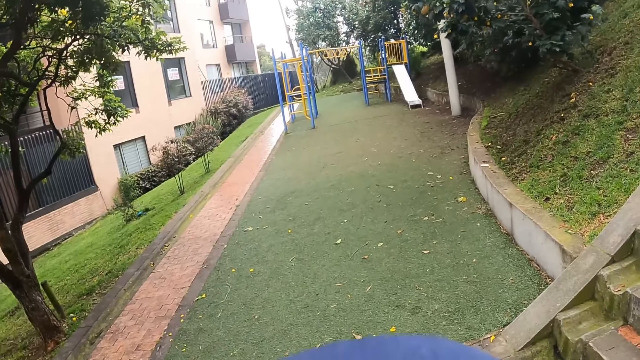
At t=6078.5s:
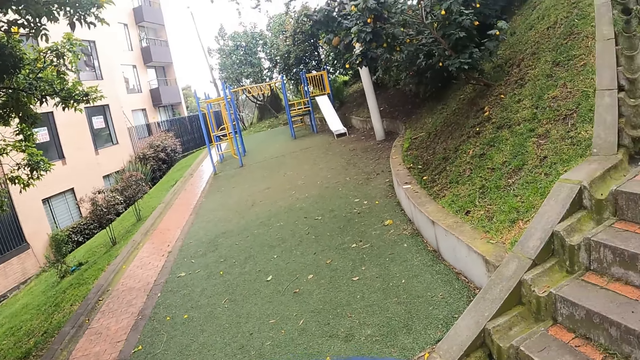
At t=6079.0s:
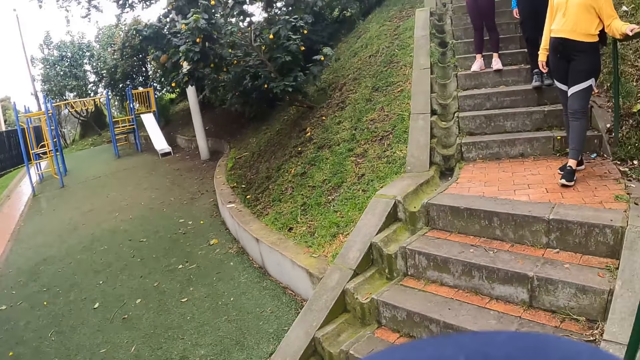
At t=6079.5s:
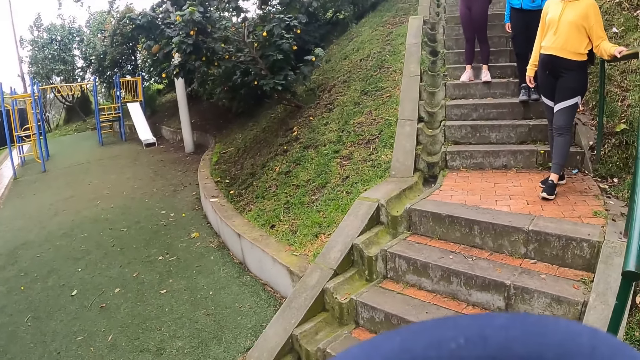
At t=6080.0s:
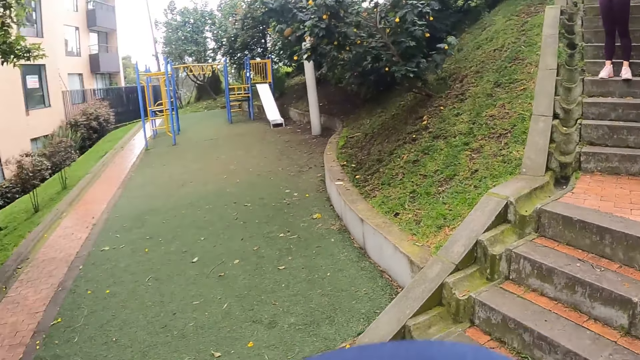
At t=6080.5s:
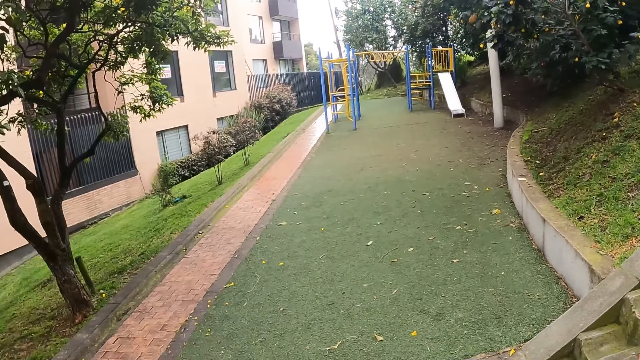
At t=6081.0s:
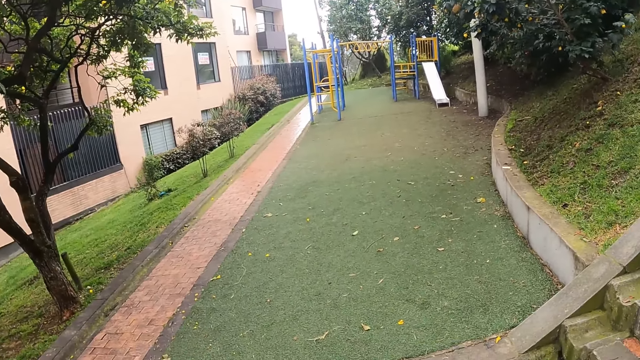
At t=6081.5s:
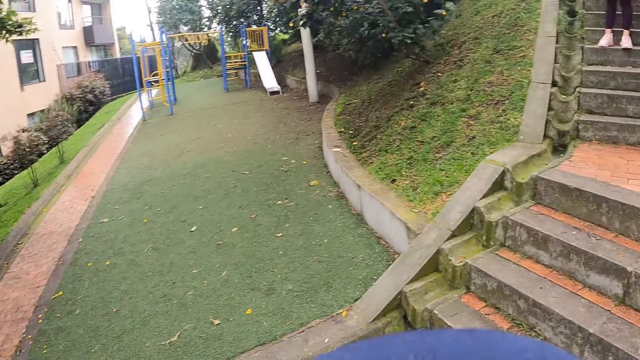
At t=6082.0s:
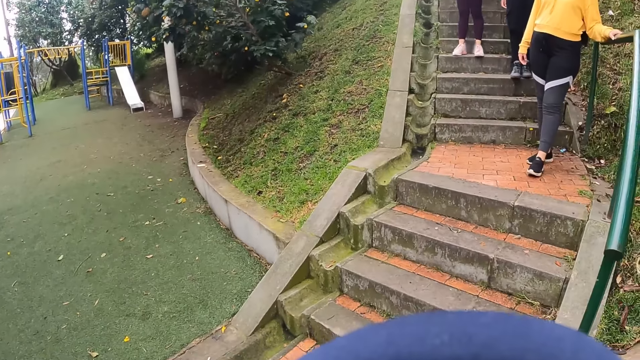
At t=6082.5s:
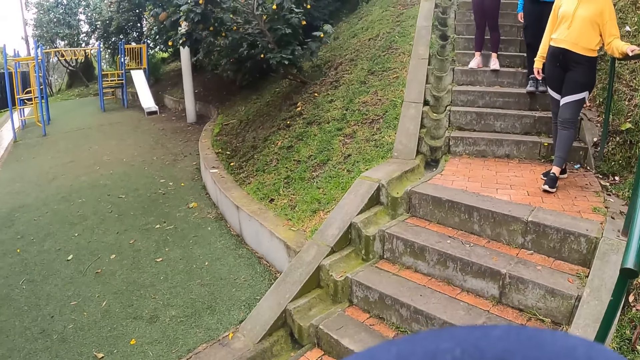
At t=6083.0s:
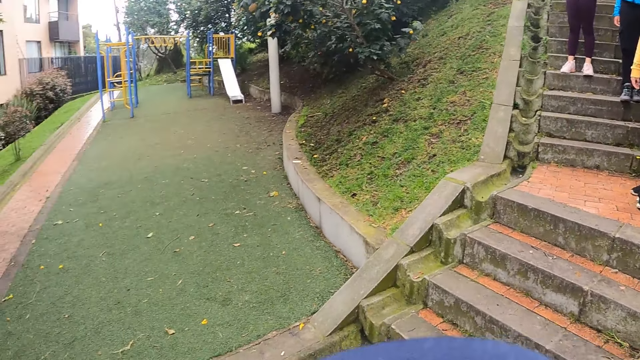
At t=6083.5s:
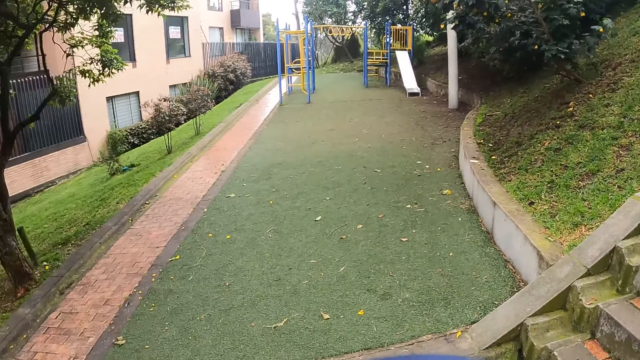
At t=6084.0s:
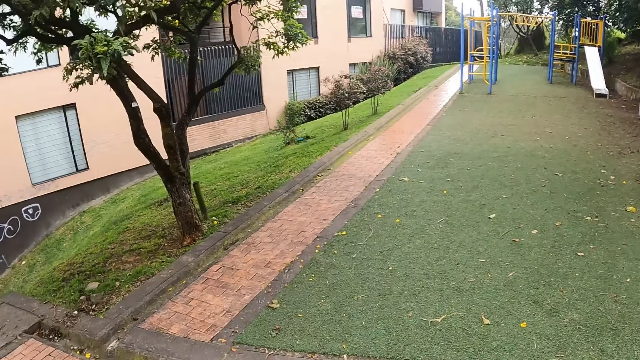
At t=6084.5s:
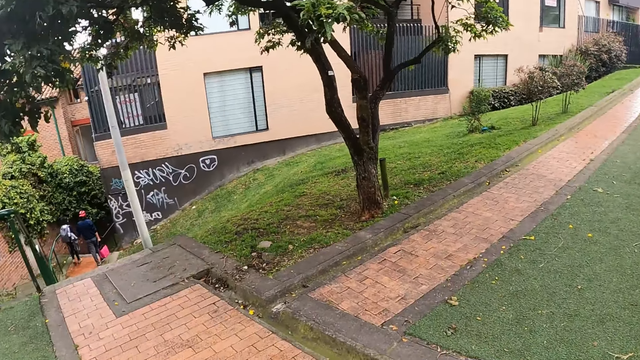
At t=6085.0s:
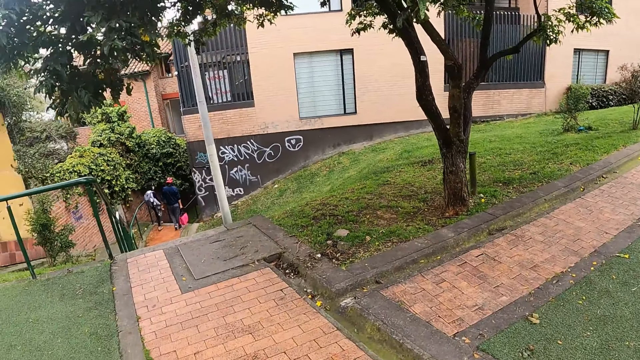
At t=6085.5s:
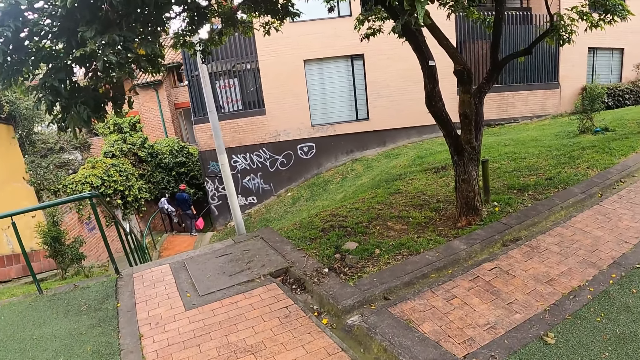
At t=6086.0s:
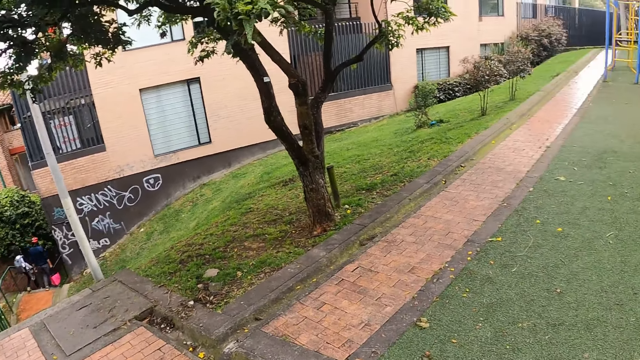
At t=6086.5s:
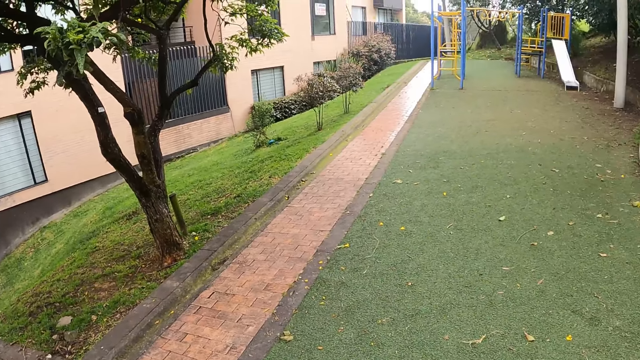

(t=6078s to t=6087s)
The camera wearer interacts with a woman, a man and another woman. The first woman holds the hand rail of the staircase with her left hand.

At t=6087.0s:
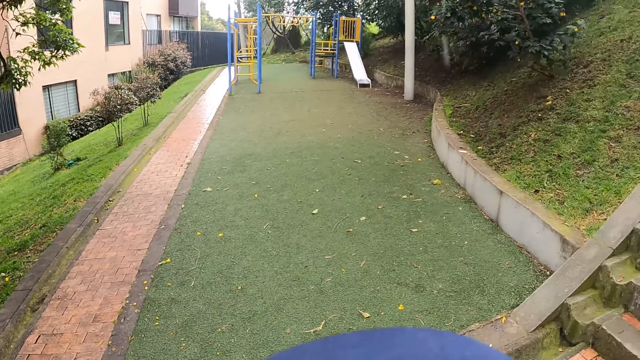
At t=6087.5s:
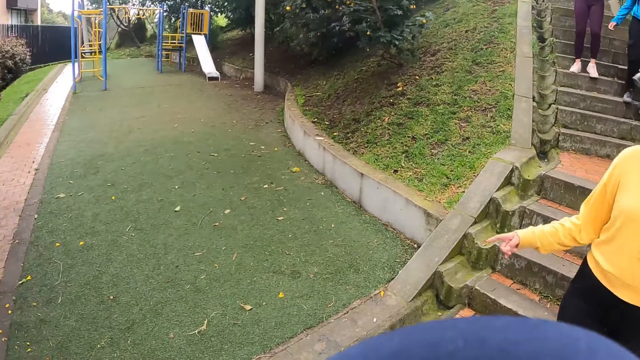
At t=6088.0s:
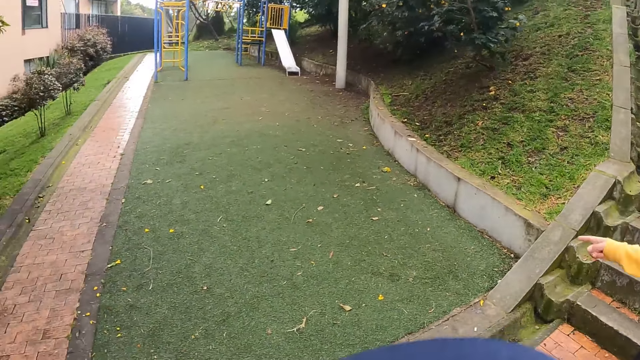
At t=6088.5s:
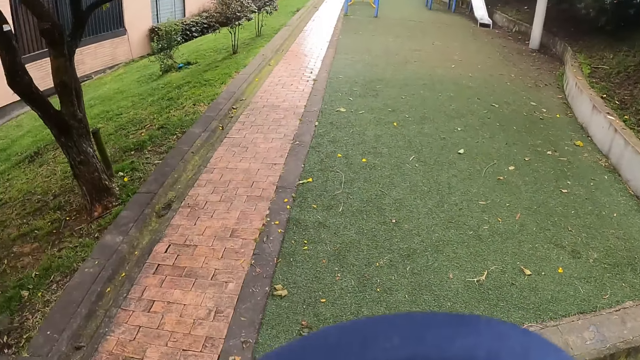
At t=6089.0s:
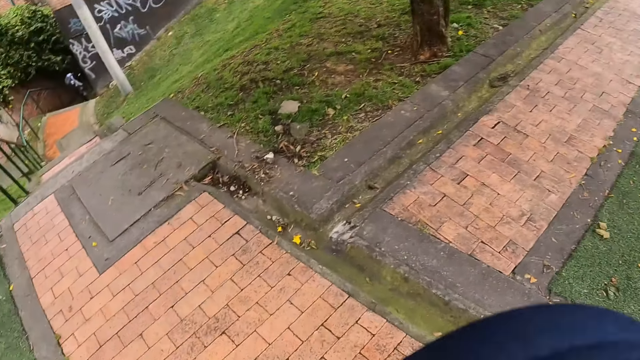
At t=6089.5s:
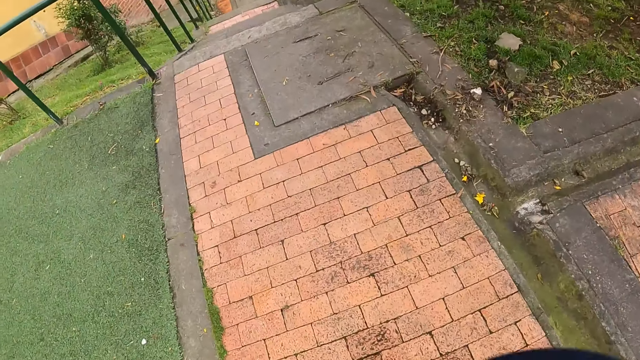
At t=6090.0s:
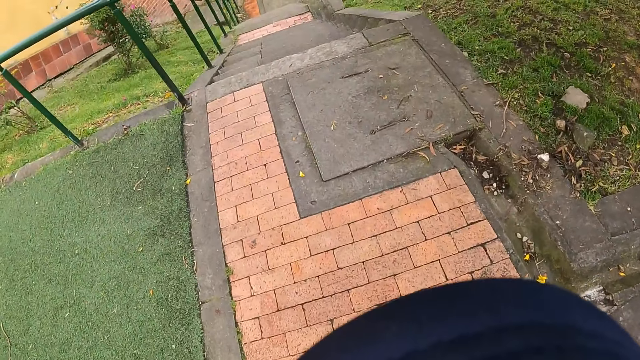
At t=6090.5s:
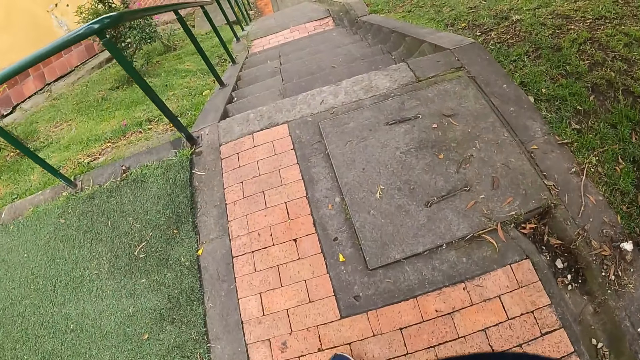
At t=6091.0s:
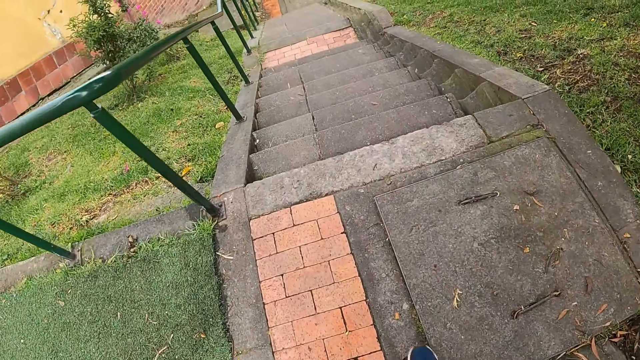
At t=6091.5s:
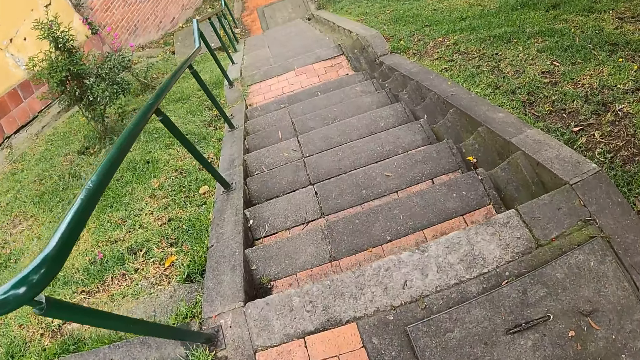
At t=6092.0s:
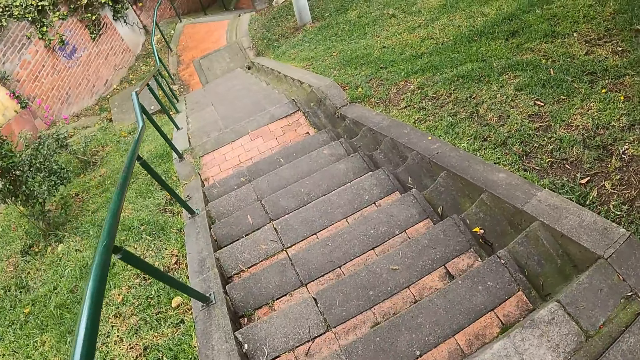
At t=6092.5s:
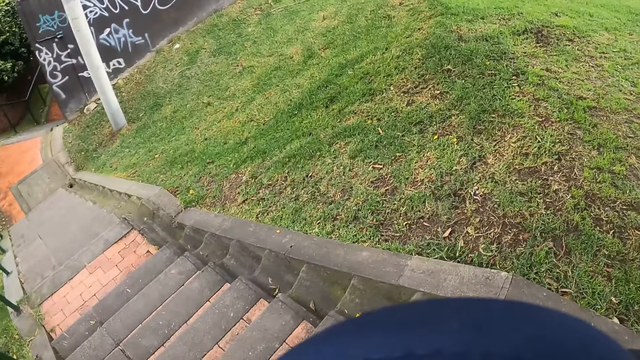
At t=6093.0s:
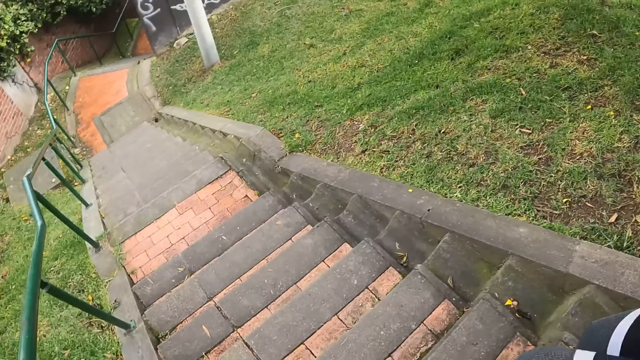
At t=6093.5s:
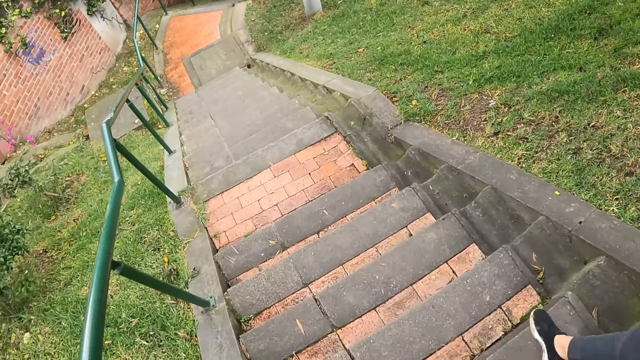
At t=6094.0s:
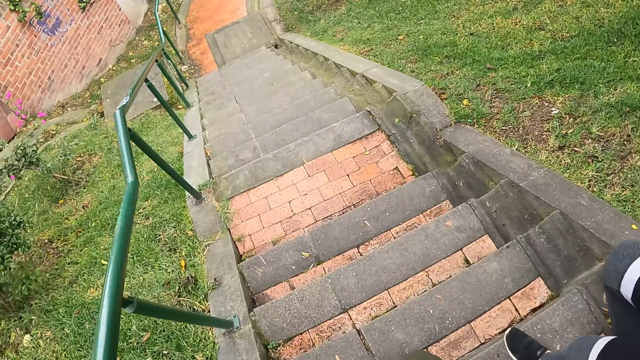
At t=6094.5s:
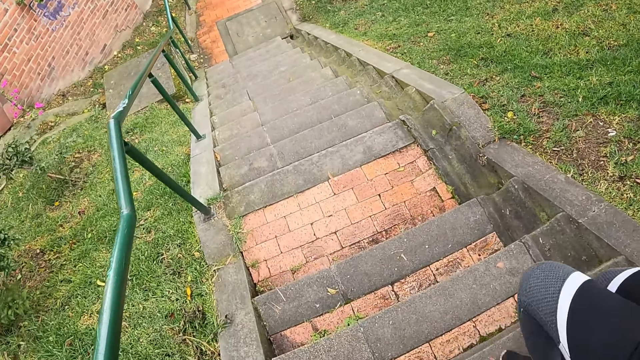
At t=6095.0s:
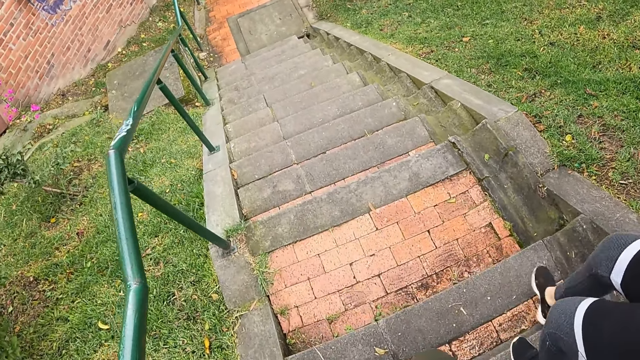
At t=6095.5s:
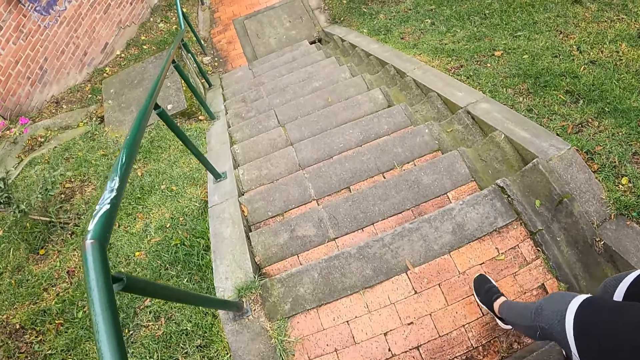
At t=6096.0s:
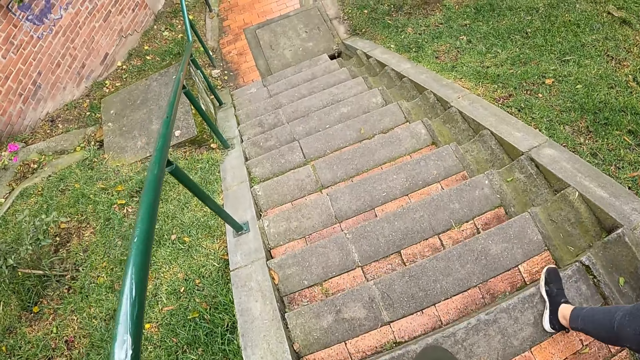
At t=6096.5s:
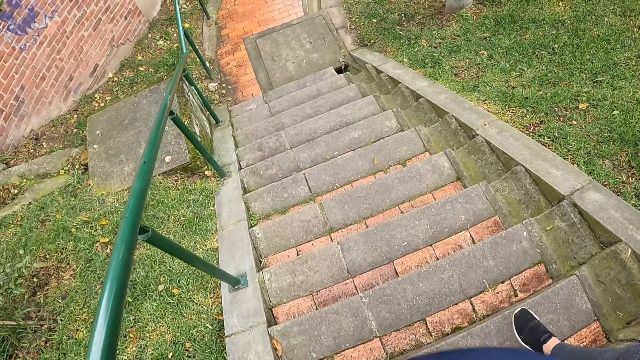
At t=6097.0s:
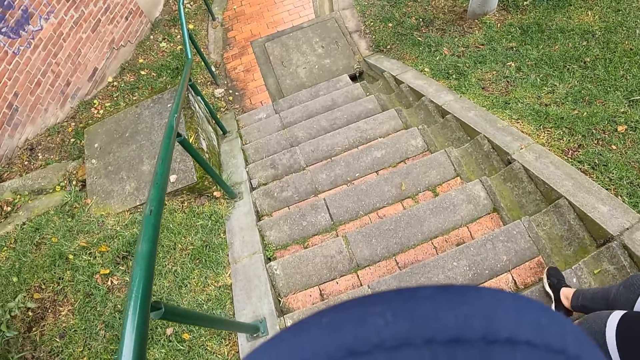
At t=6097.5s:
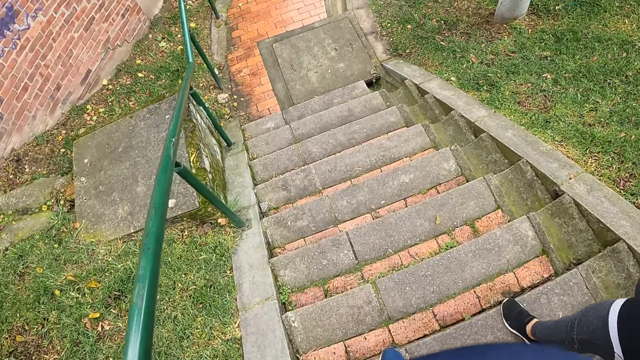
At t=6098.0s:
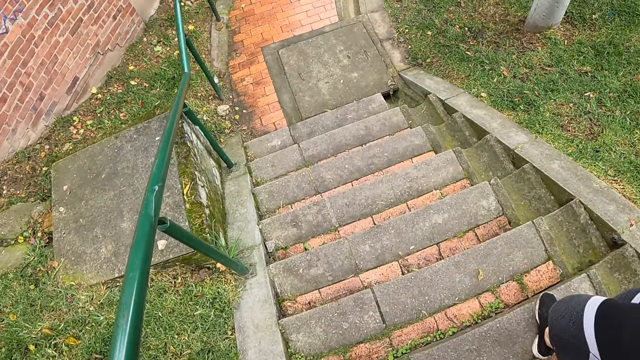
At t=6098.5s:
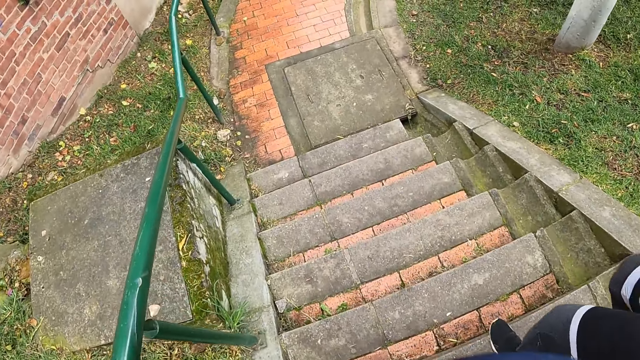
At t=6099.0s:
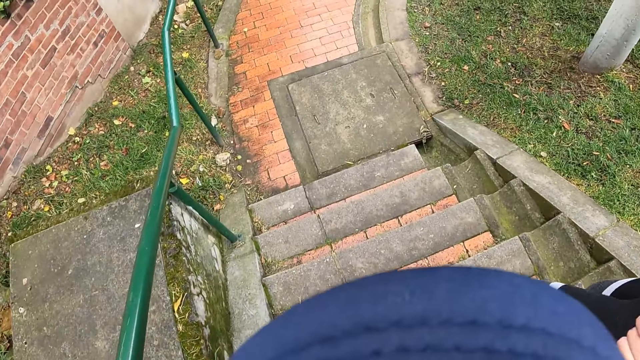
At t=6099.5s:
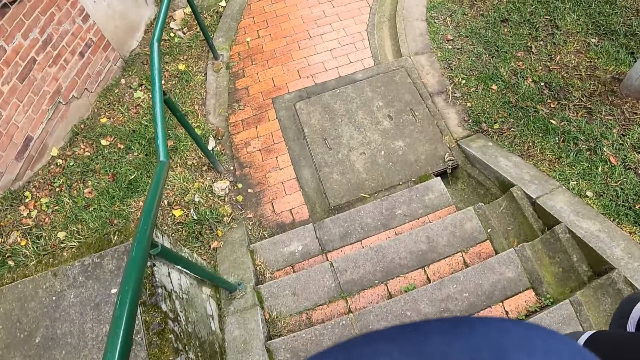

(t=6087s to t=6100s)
The camera wearer walks down the staircase. A woman walks down the staircase.
